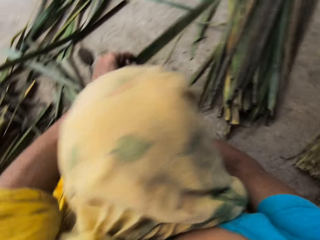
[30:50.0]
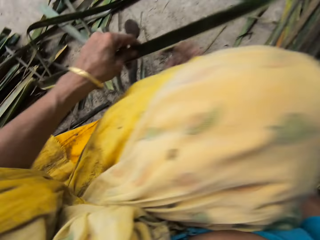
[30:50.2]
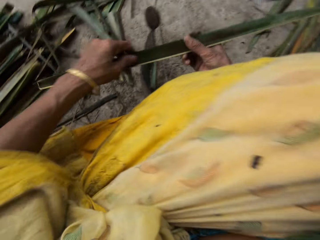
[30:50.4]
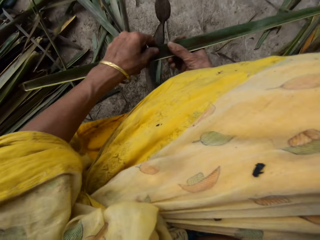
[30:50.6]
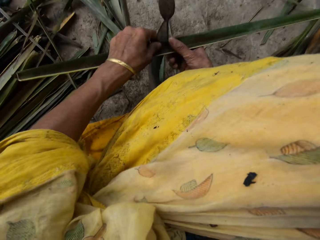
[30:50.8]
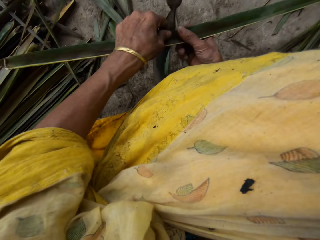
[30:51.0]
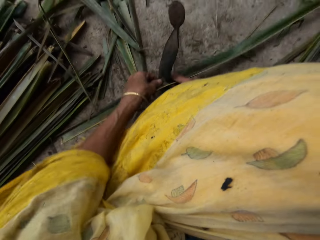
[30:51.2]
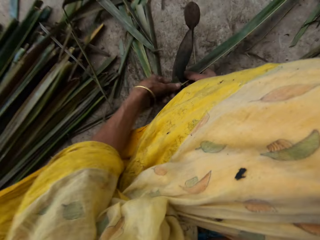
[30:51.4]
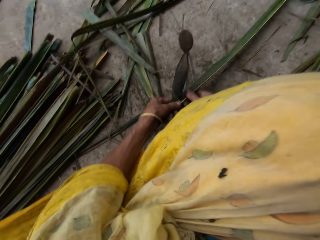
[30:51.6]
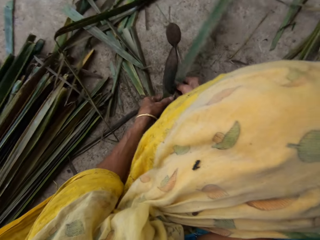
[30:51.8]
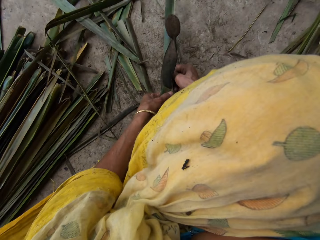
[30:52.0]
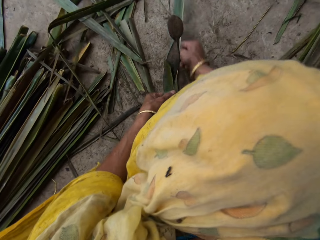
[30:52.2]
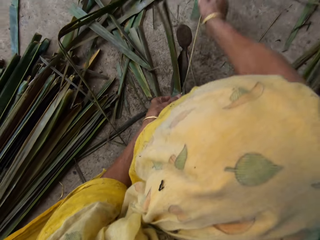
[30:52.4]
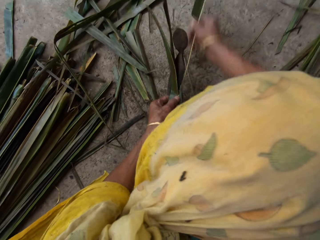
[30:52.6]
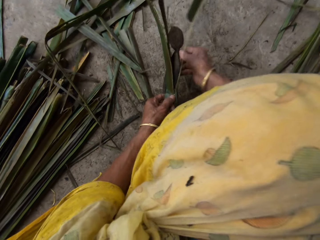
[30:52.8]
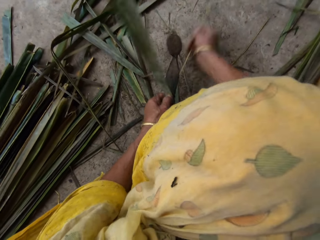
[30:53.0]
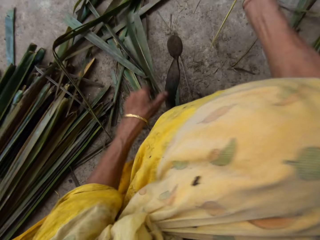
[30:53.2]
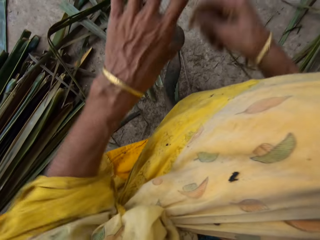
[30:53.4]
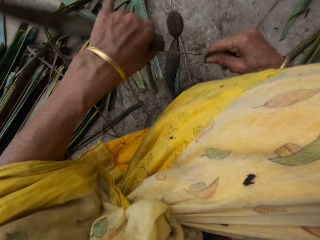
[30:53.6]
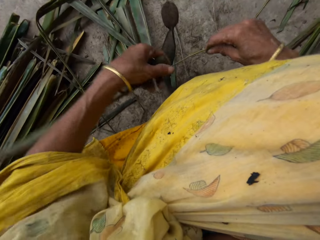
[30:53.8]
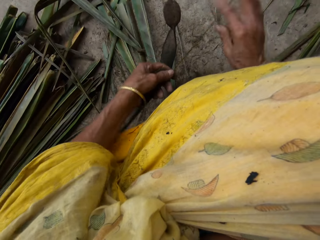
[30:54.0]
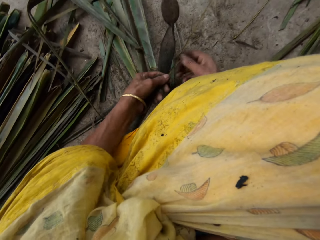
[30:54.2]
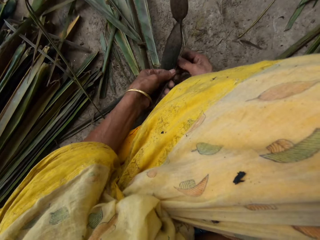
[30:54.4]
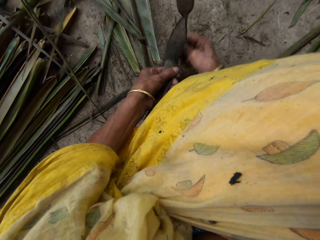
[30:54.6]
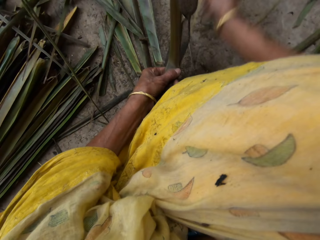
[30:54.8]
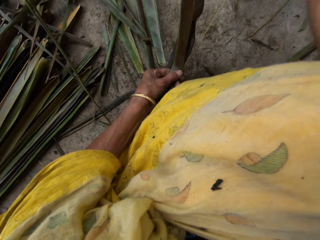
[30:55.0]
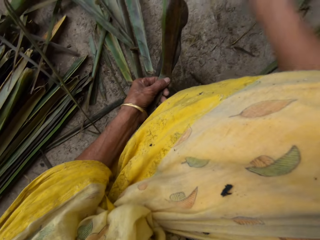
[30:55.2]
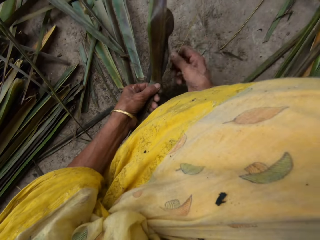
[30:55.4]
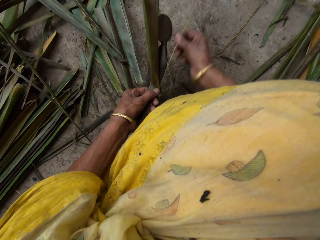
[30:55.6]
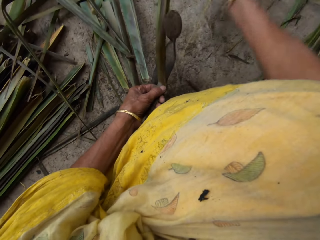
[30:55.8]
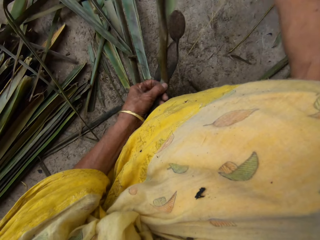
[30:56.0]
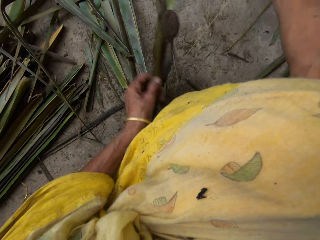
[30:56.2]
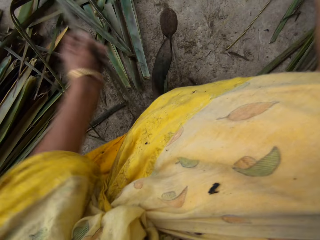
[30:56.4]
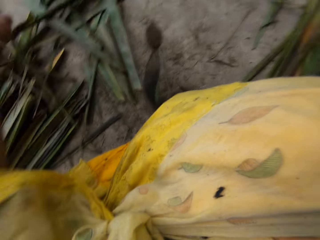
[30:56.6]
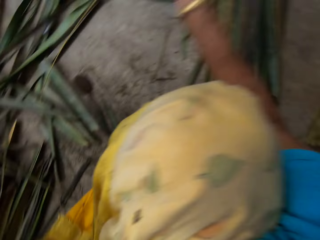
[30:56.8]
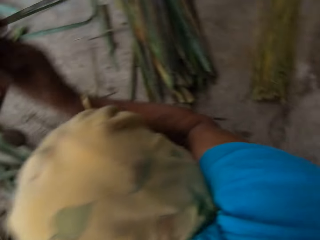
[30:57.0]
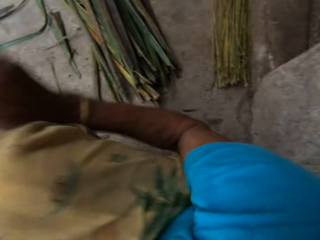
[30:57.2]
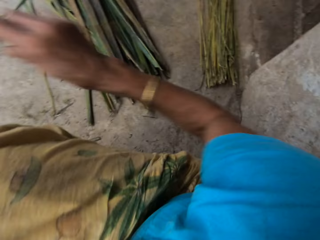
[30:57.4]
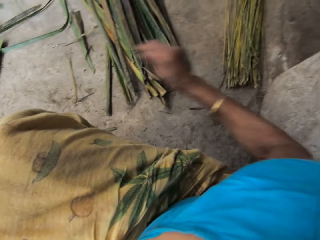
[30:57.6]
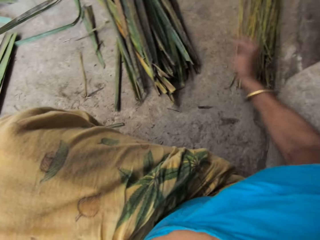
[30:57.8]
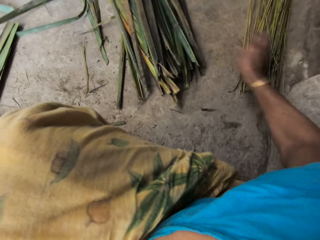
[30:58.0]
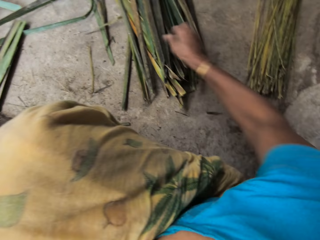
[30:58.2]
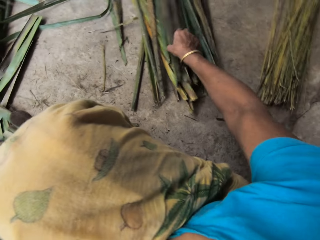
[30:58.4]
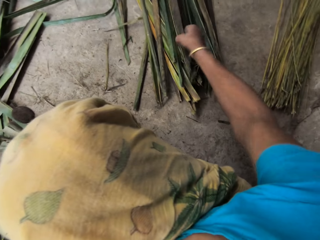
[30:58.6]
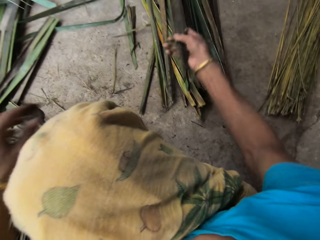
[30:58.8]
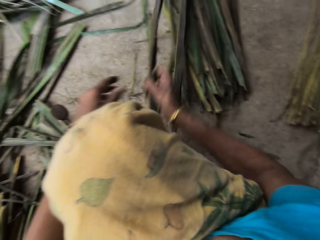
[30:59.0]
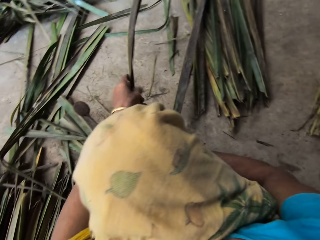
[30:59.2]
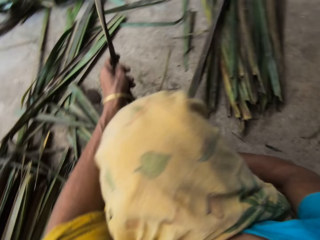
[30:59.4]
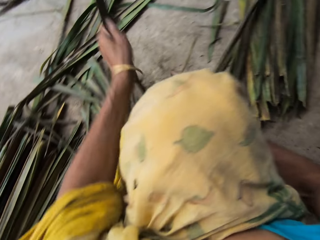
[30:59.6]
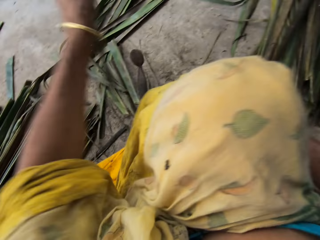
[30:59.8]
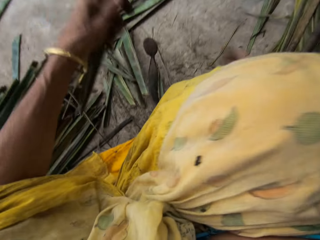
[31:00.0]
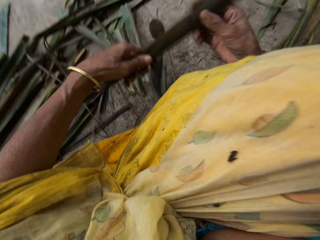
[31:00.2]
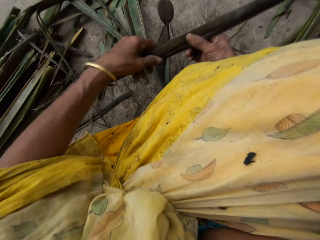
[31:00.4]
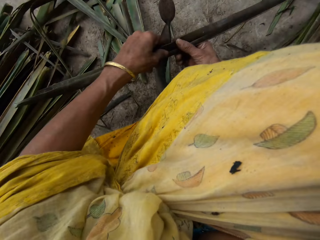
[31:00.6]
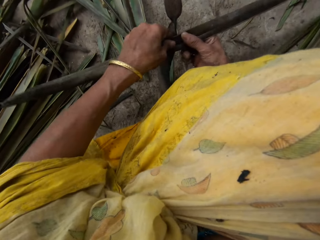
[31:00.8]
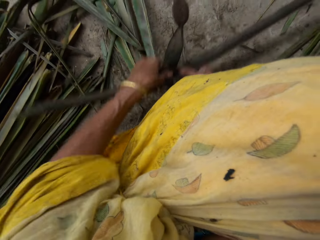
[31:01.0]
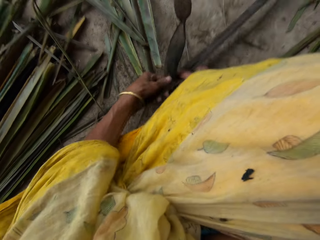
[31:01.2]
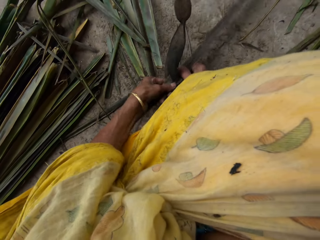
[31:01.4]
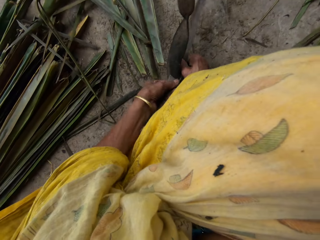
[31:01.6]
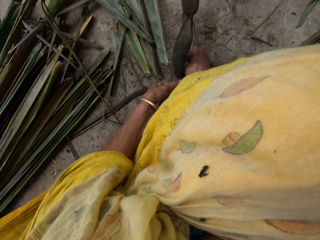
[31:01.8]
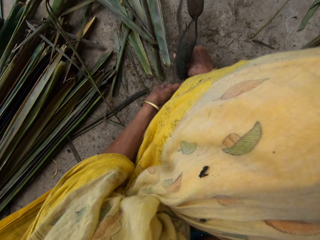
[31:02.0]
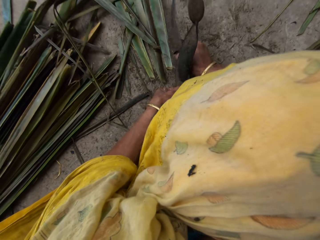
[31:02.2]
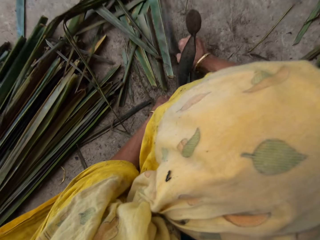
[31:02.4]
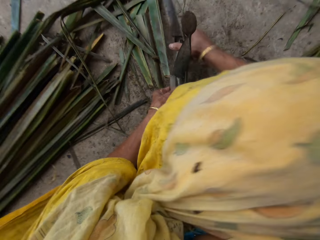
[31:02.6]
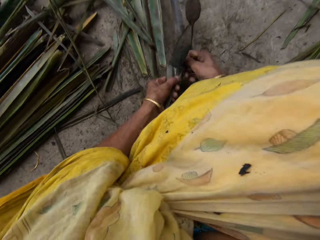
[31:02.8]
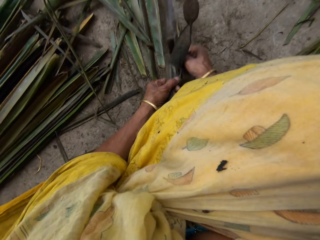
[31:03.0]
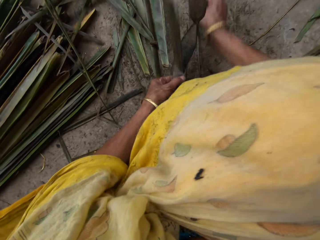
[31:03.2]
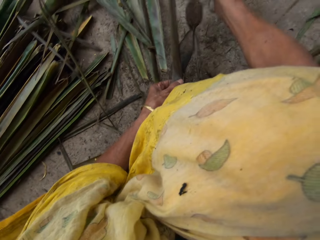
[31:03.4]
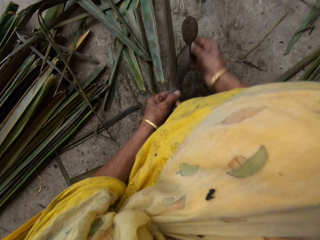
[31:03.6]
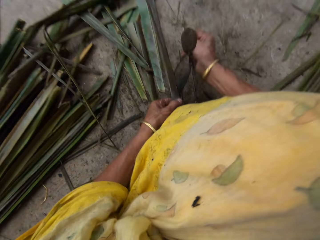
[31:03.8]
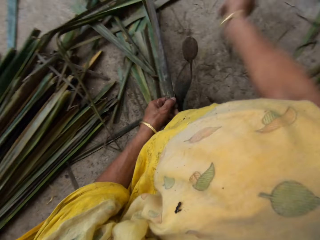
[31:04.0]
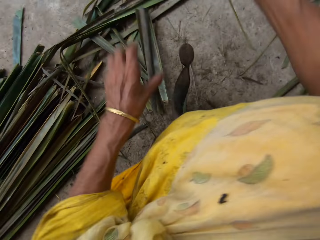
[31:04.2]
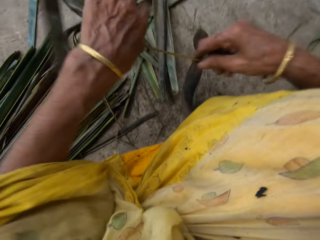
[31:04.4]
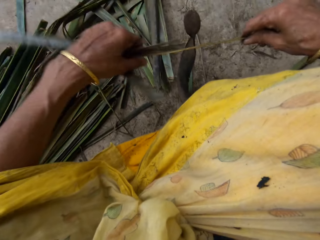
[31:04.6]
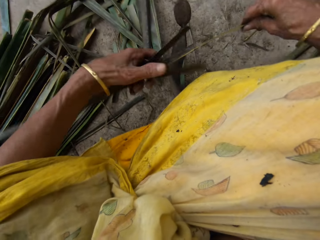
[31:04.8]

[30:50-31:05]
The camera wearer holds with both hands. She removes a broomstick from the palm fronds with a local knife with both hands. She tears a papyrus reed with a cutting object. She drops the broomstick on the floor with her right hand. She picks a palm frond on the floor with her right hand. She holds with both hands. She removes the broomstick from the palm fronds with the local knife with both hands. She tears the papyrus reed with the cutting object.

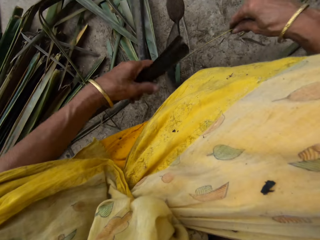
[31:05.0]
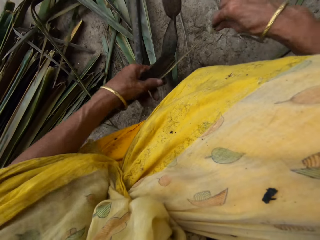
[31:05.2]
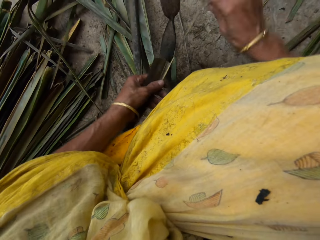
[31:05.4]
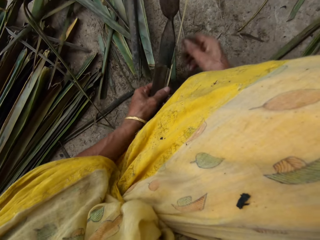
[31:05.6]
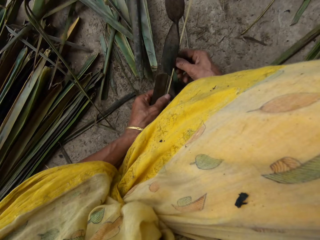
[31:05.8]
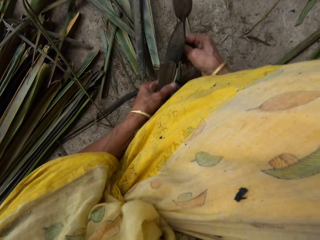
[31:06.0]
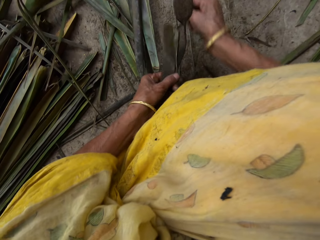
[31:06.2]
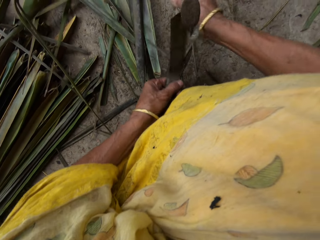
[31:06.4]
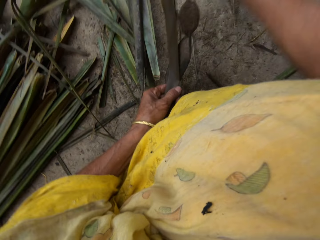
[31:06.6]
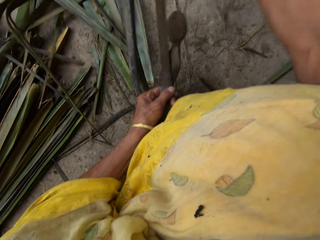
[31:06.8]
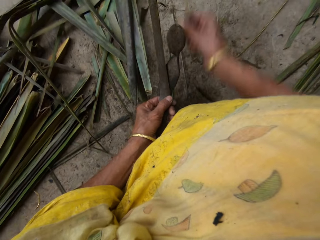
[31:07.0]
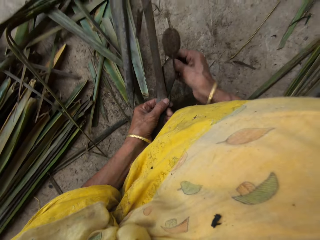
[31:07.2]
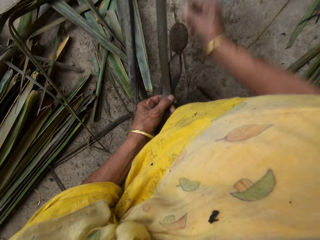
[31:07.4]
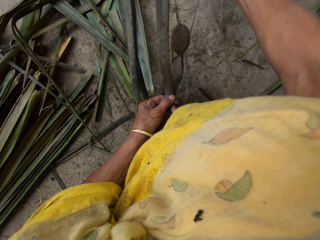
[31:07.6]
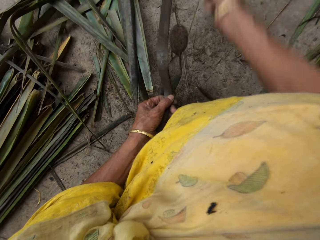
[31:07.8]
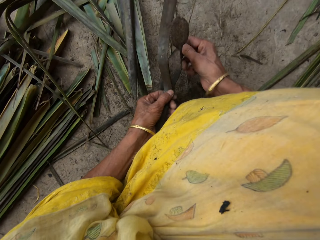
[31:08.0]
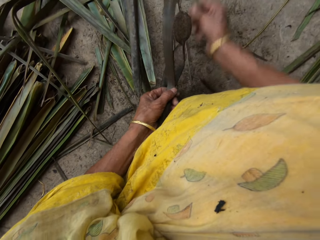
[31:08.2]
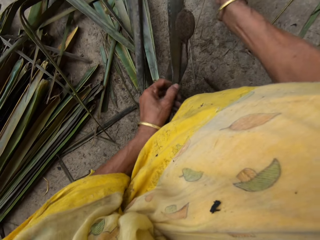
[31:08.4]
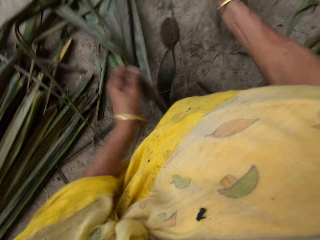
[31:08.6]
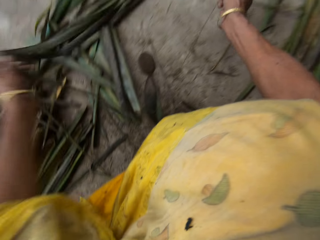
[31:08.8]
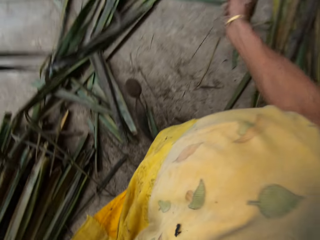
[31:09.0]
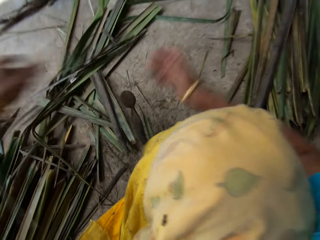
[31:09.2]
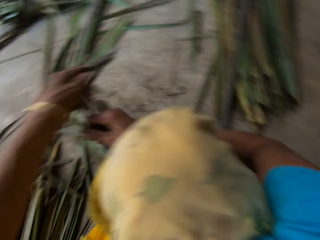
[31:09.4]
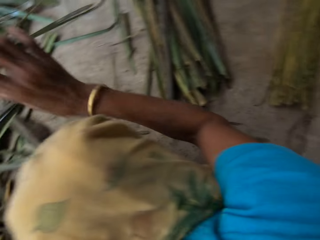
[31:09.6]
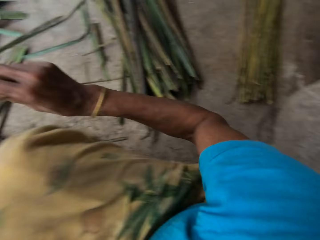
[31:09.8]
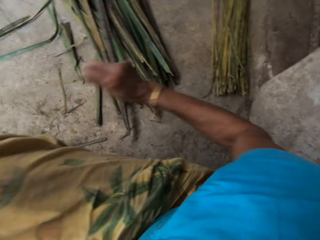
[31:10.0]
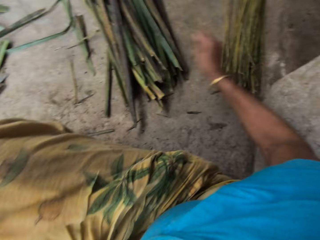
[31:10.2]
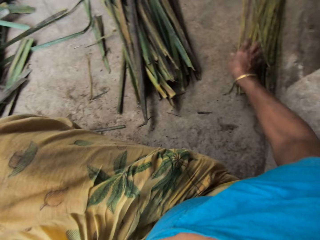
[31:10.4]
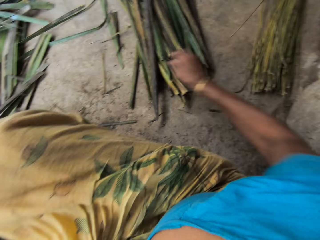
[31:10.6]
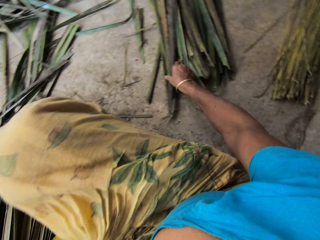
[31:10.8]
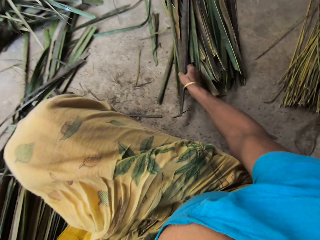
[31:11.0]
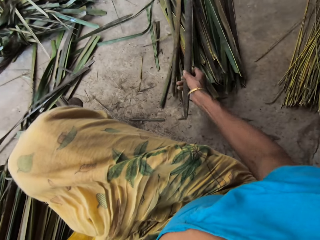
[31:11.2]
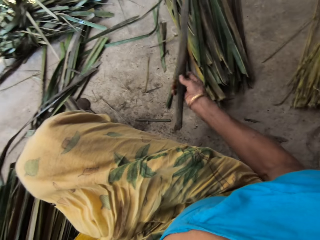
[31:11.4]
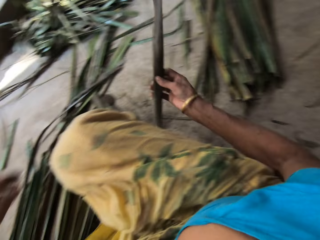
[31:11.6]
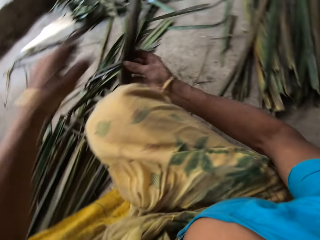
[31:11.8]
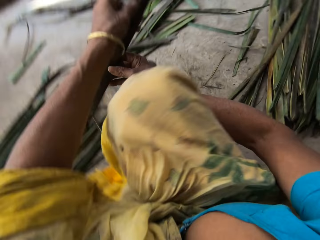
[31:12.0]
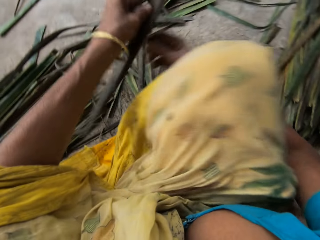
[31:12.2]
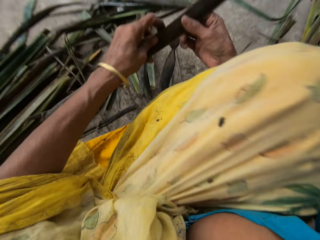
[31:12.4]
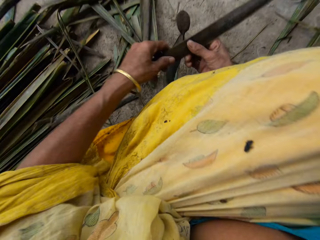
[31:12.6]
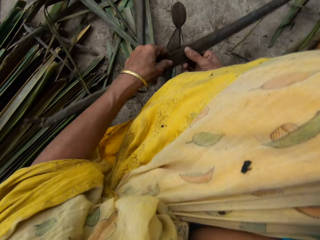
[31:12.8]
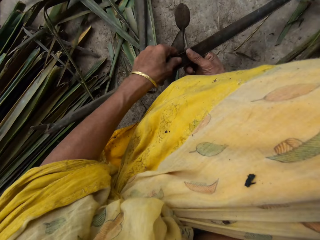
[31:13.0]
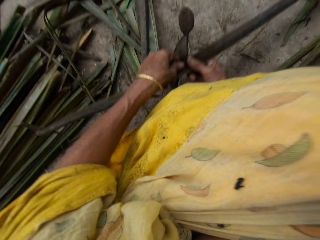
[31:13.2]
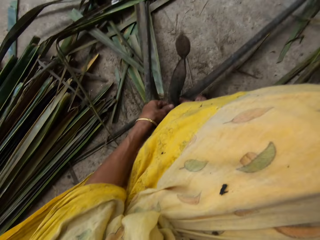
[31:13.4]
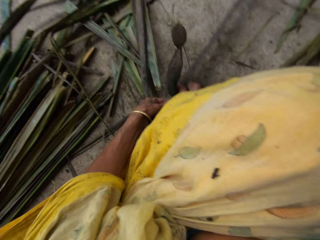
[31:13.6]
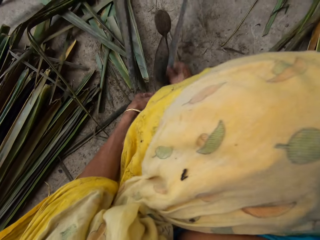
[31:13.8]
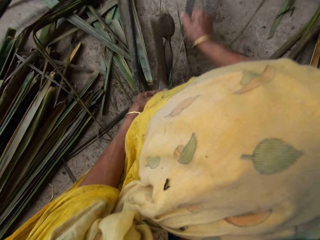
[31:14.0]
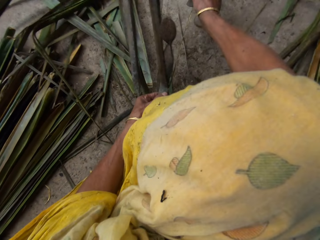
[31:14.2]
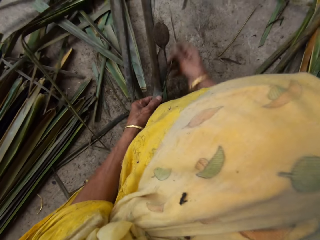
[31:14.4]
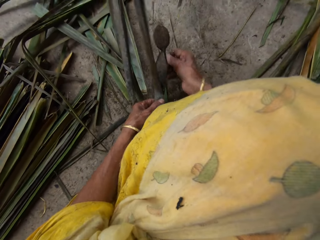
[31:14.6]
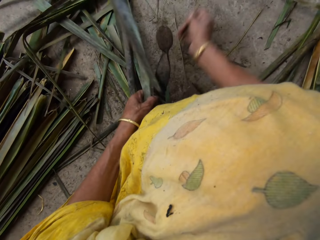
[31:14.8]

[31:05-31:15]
The camera wearer drops the broomstick on the floor with her right hand. She picks a palm frond on the floor with her right hand. She holds with both hands. She removes the broomstick from the palm fronds with a local knife with both hands. She tears the papyrus with a cutting object.
